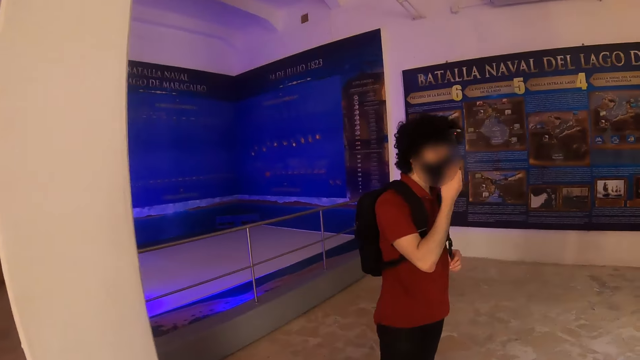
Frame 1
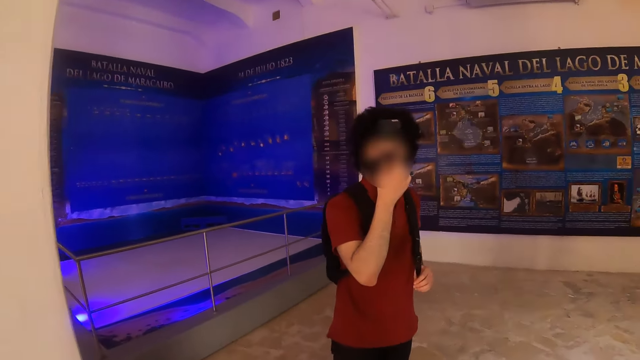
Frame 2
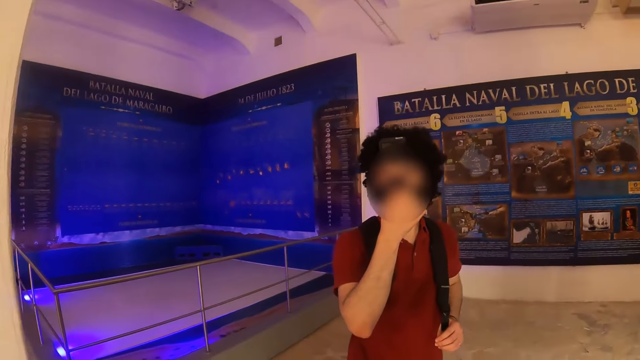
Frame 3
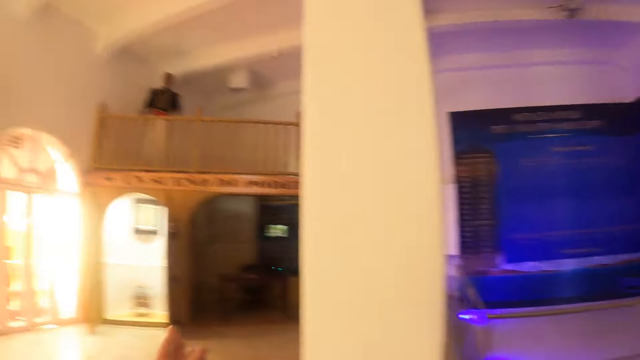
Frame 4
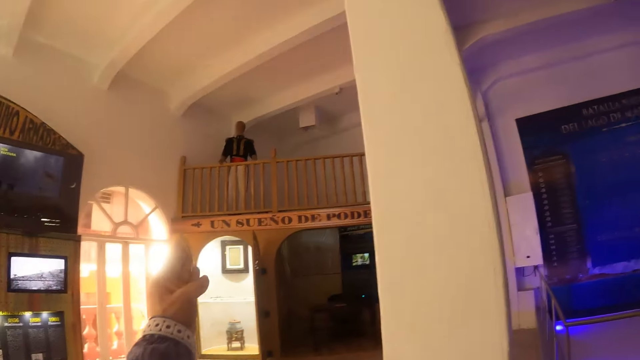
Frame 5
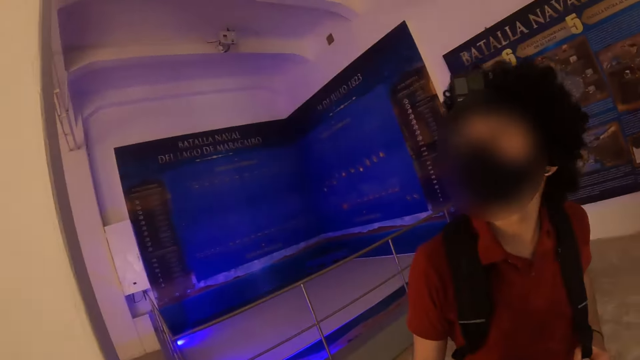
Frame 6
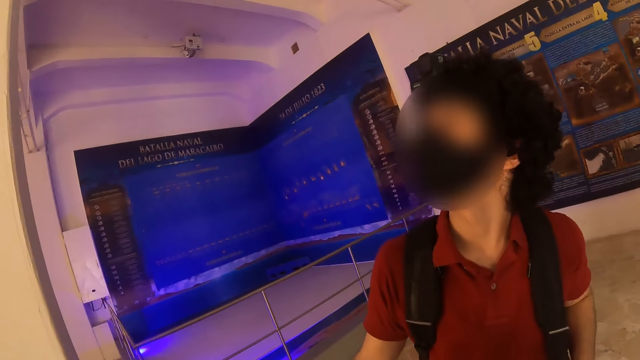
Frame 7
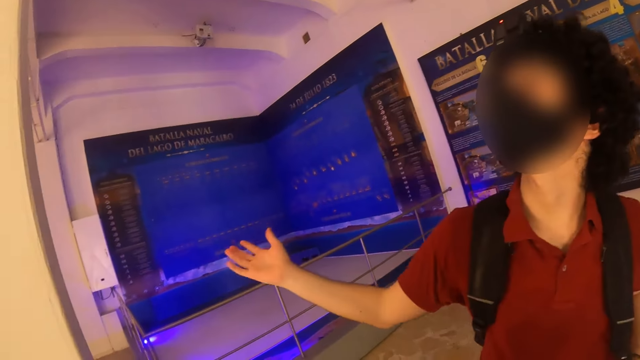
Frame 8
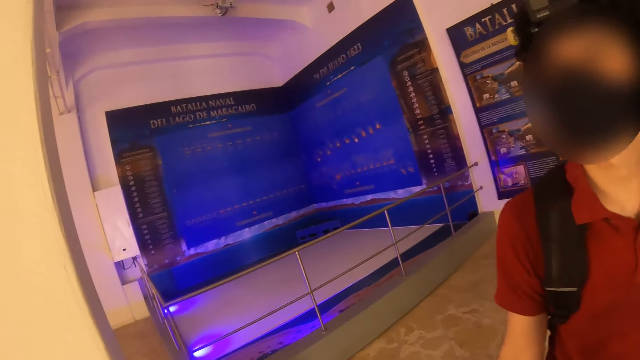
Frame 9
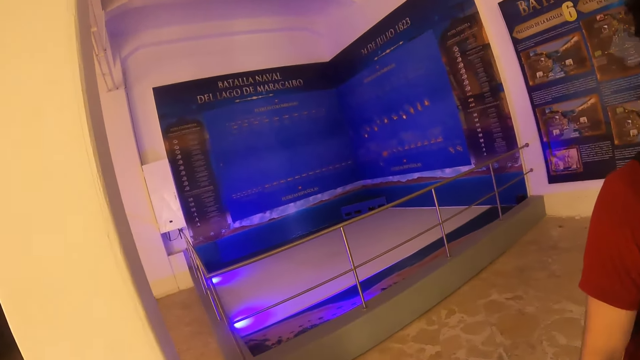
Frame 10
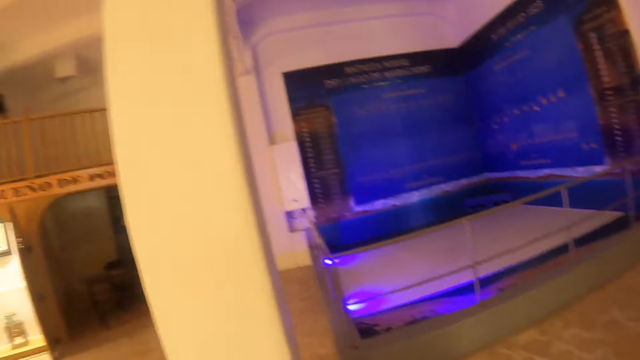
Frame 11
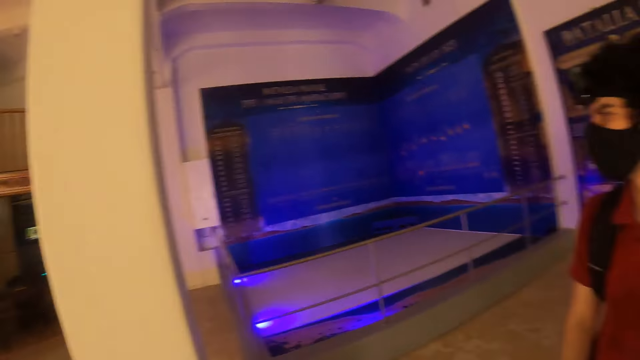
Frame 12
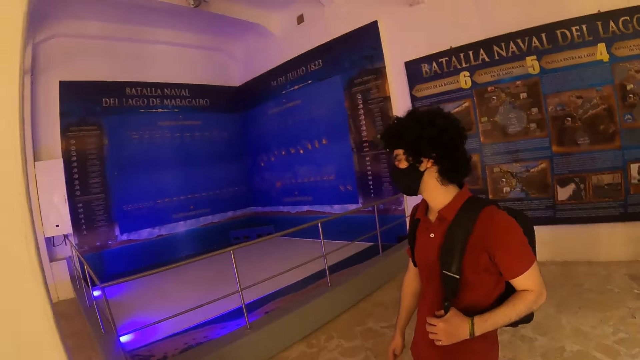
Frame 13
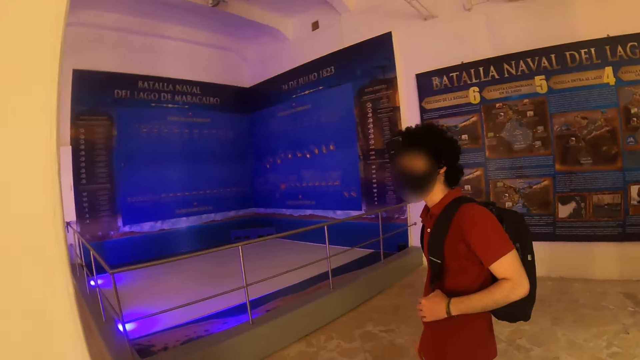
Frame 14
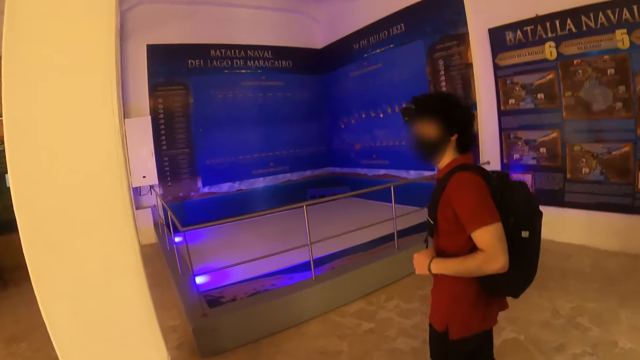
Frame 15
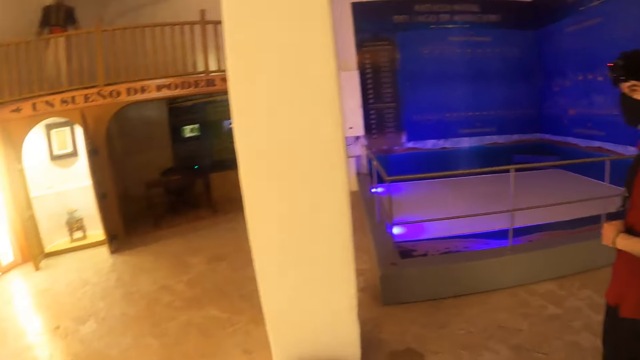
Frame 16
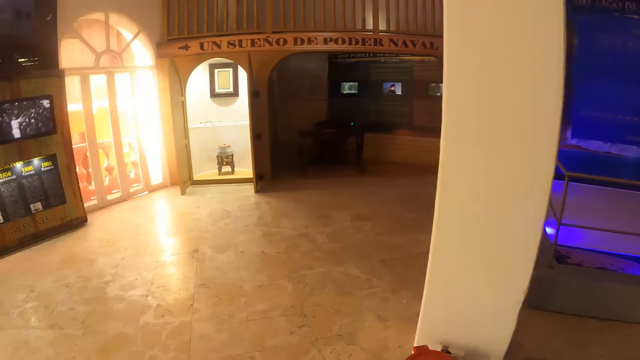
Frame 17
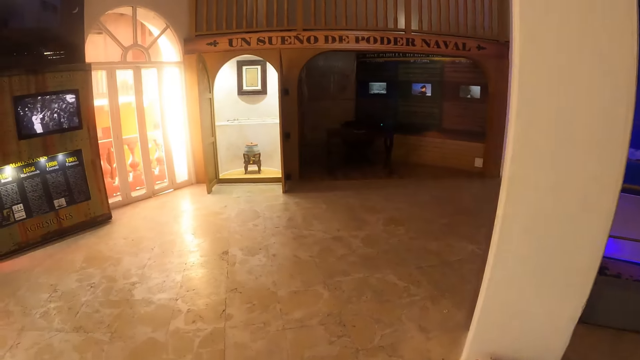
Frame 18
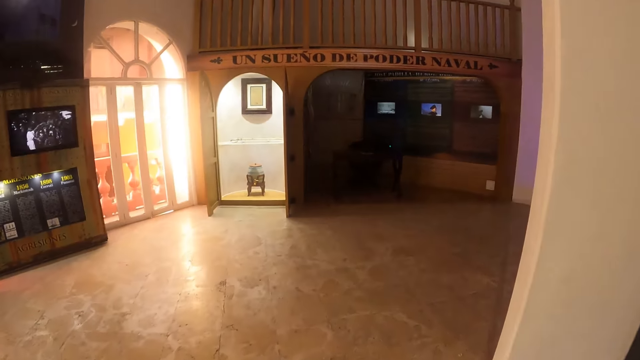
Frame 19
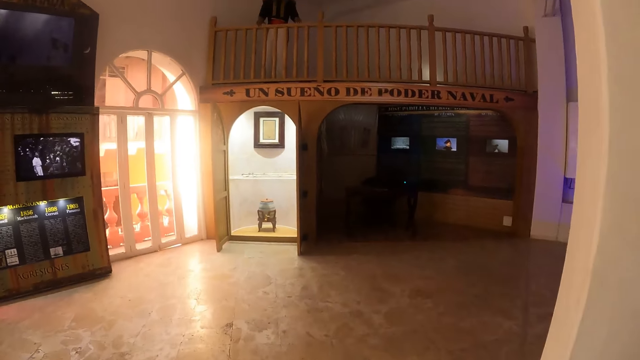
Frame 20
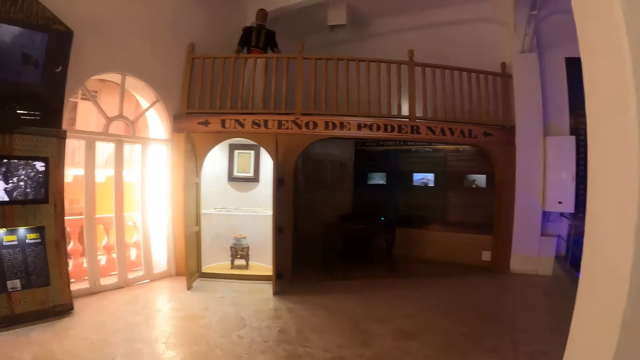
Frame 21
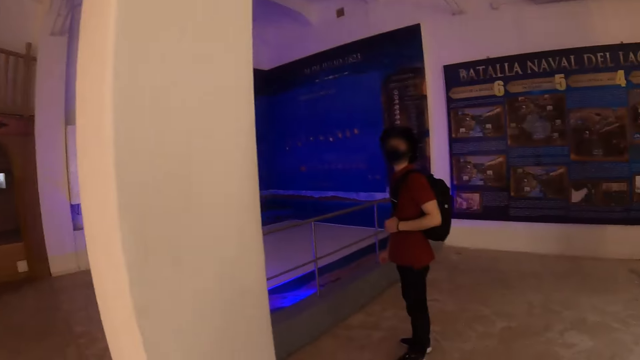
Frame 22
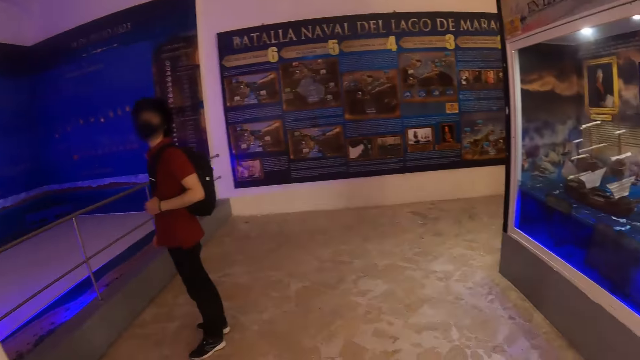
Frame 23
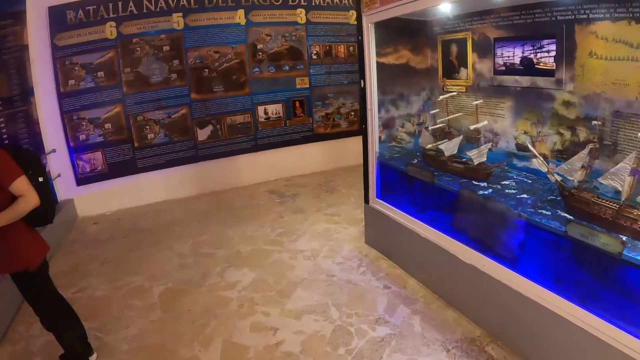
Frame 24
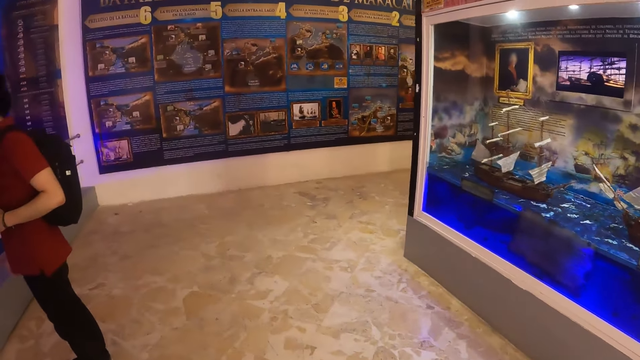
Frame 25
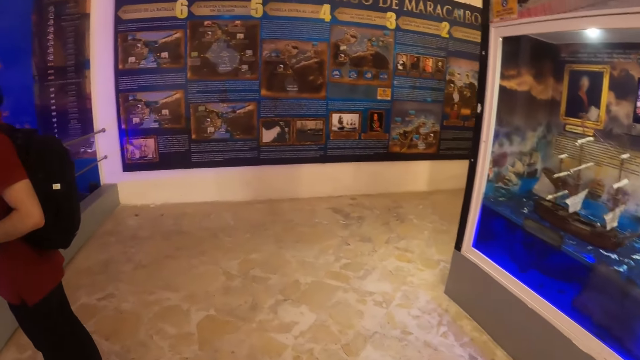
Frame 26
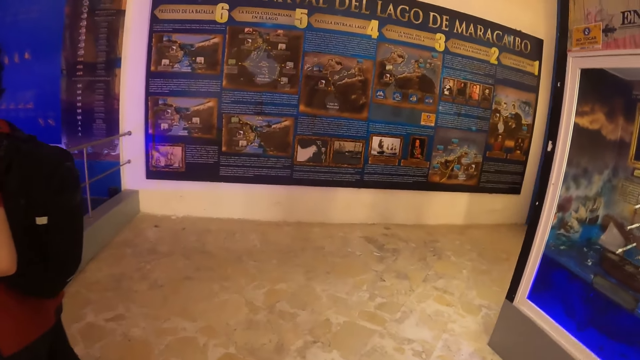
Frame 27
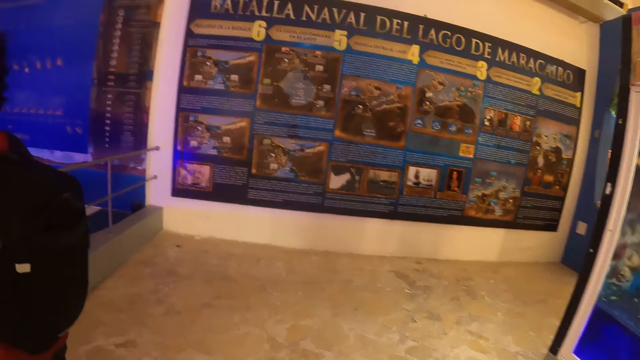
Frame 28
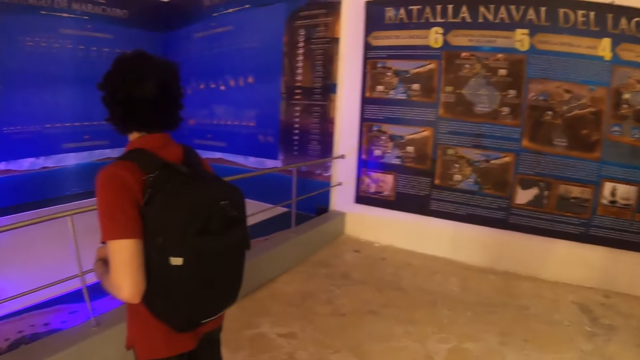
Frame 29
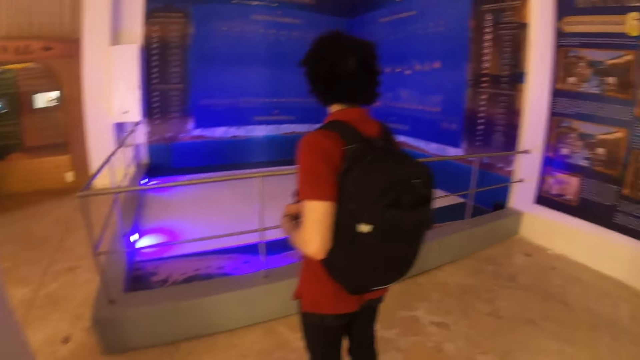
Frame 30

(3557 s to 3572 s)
The camera wearer looks at a person. They move the hand, point at something, and interact with the person. The person moves the hand. The camera wearer moves around and looks around.

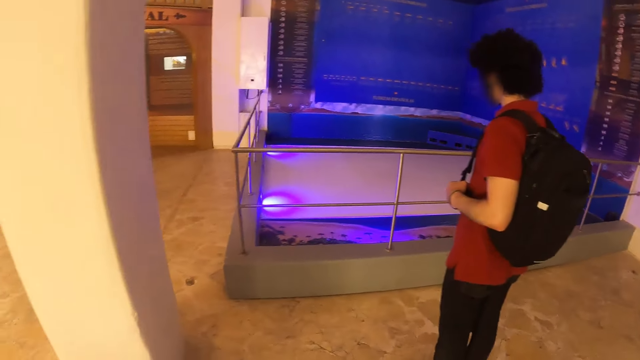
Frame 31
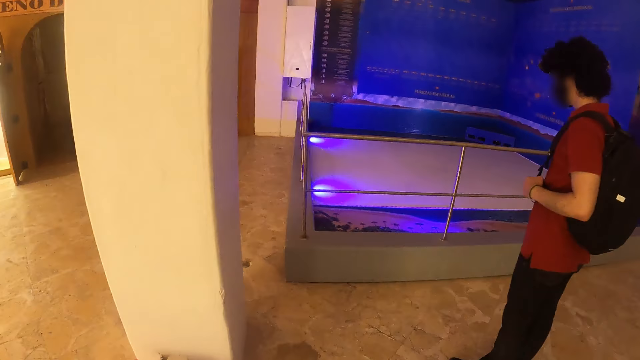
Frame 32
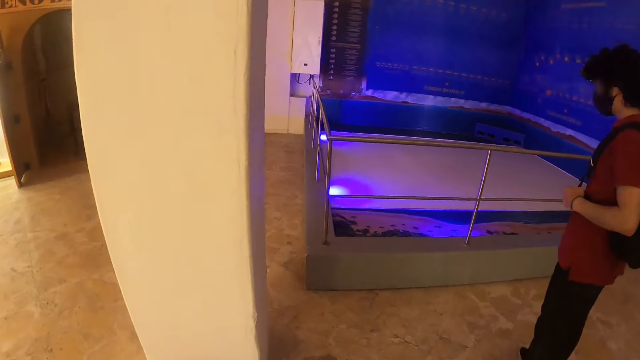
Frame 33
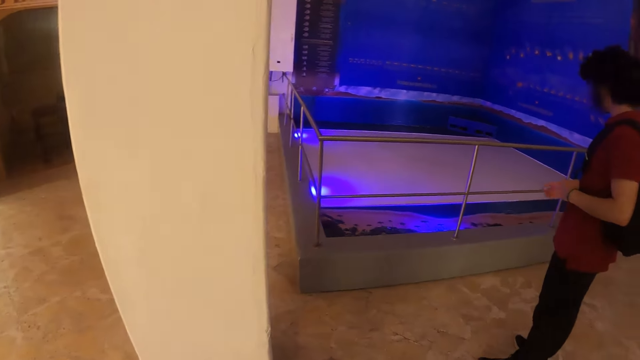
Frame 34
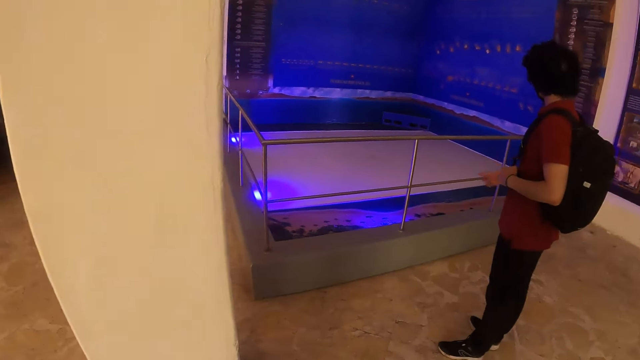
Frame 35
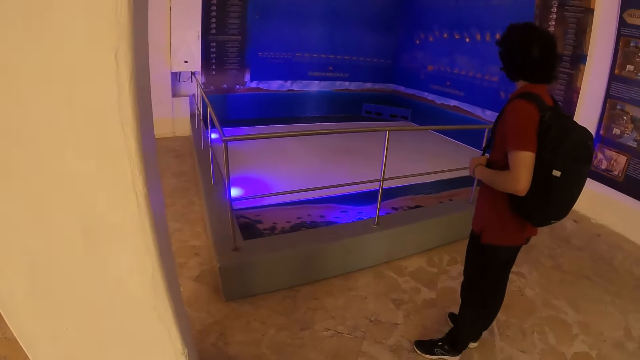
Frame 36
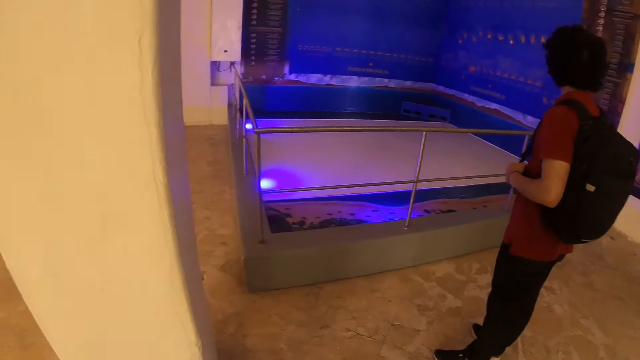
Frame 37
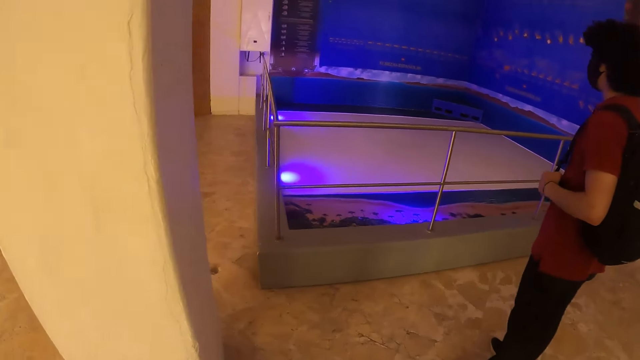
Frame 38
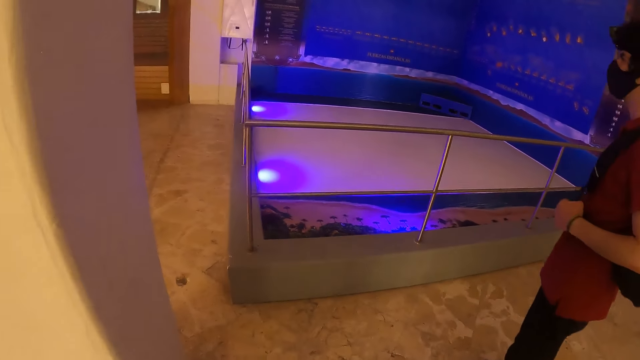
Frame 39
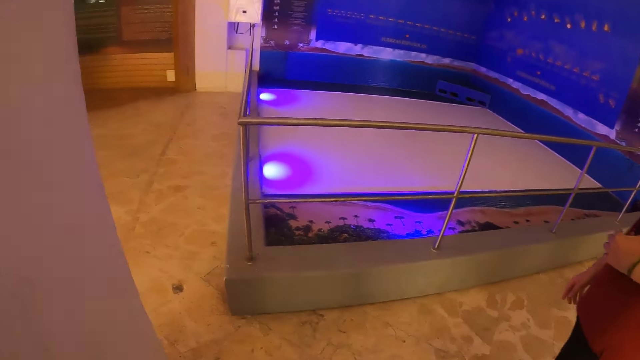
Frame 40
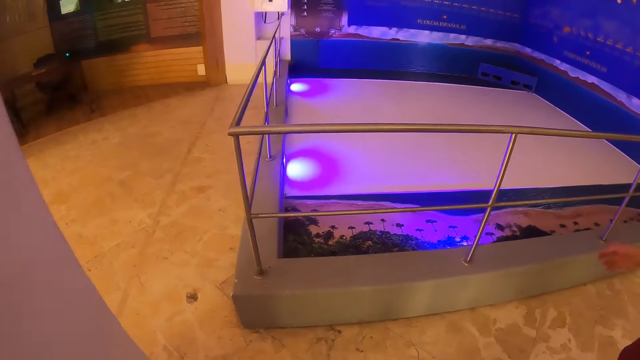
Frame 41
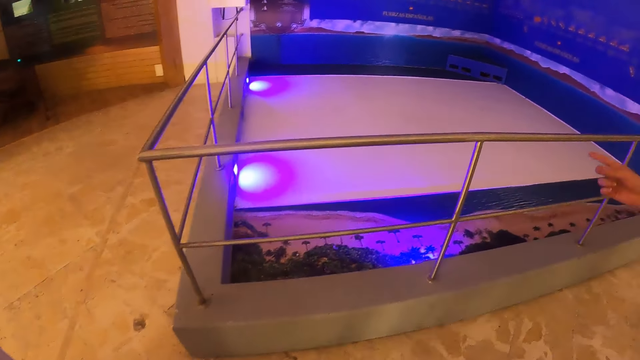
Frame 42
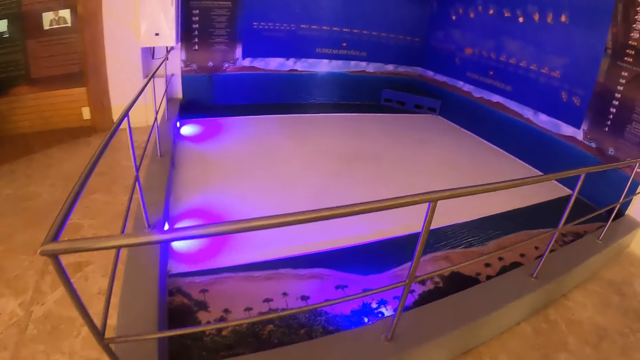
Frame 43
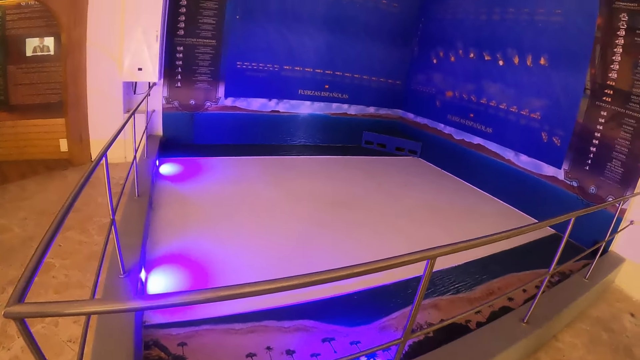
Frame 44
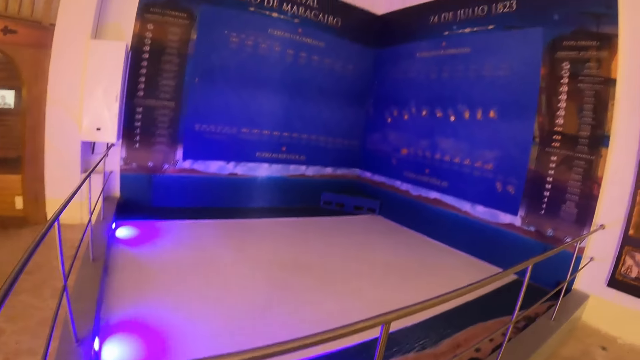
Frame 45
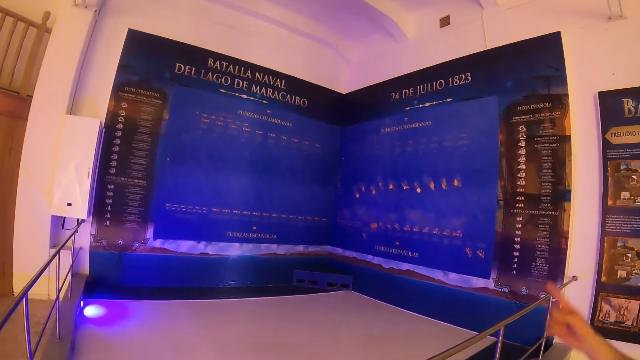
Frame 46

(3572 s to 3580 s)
The camera wearer interacts with the person.
